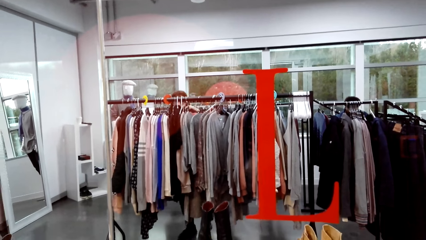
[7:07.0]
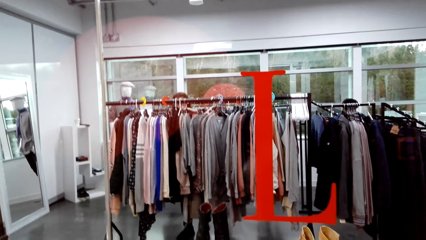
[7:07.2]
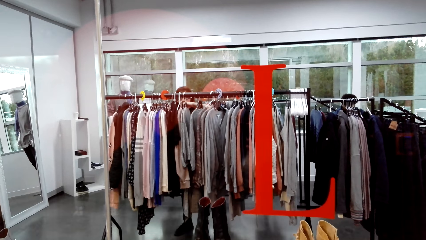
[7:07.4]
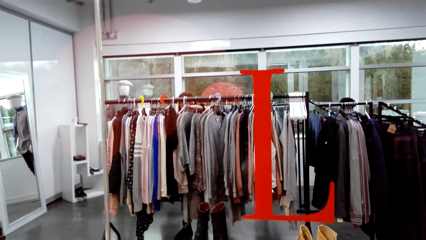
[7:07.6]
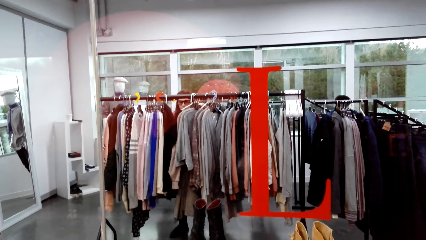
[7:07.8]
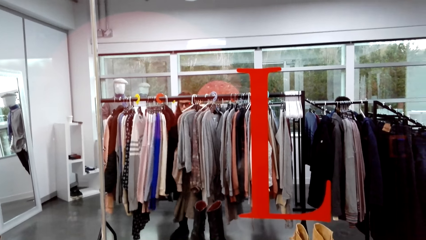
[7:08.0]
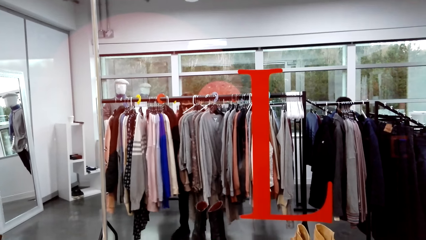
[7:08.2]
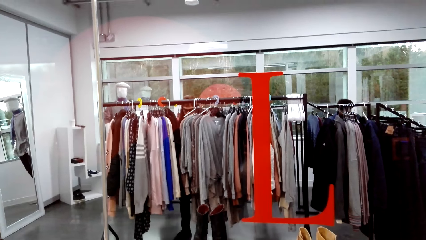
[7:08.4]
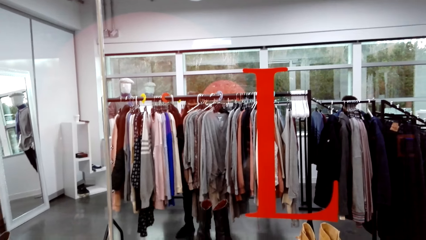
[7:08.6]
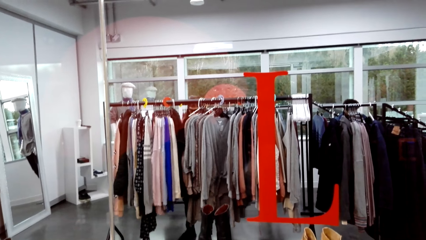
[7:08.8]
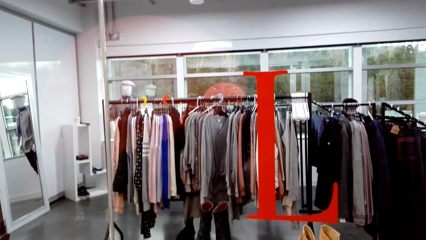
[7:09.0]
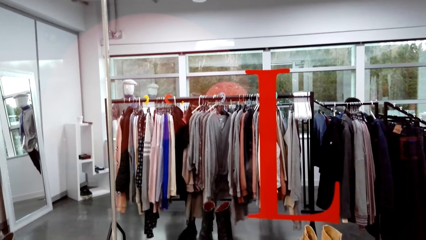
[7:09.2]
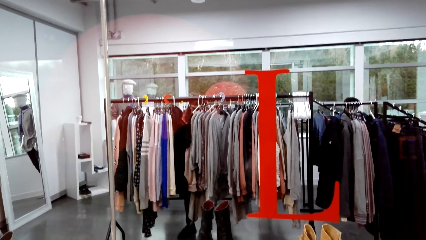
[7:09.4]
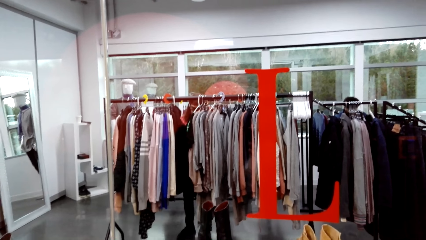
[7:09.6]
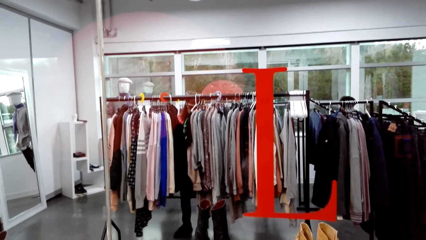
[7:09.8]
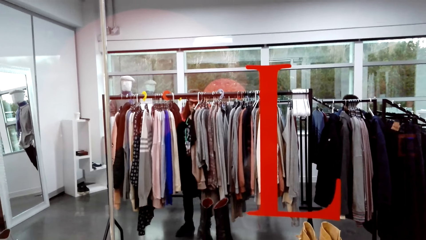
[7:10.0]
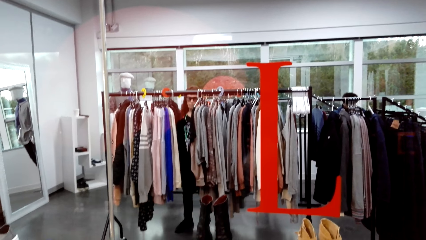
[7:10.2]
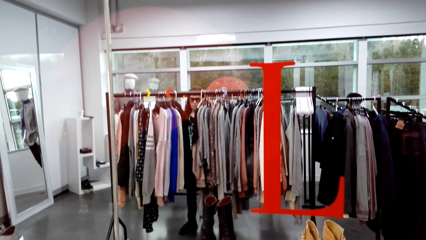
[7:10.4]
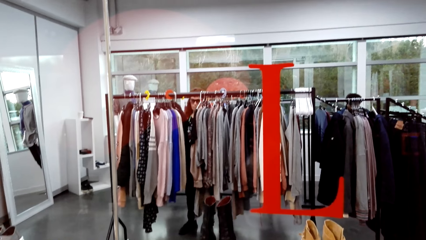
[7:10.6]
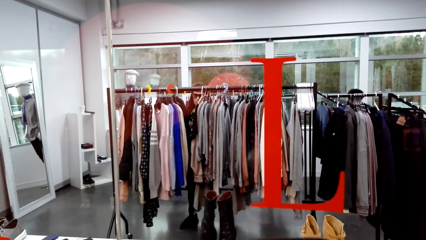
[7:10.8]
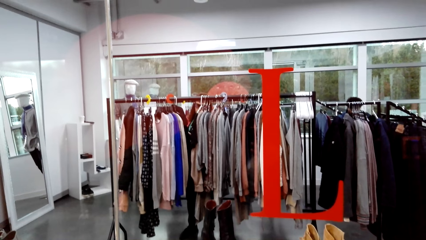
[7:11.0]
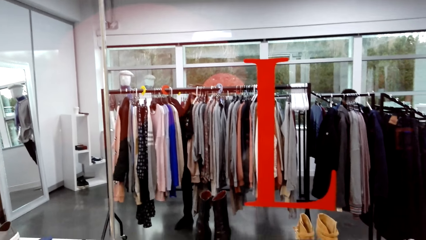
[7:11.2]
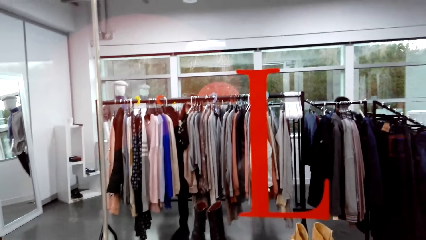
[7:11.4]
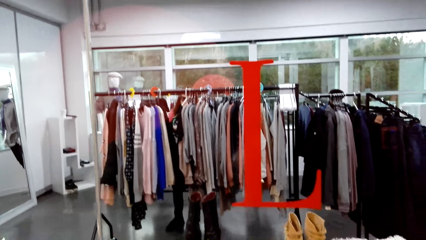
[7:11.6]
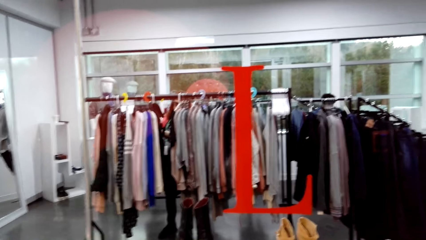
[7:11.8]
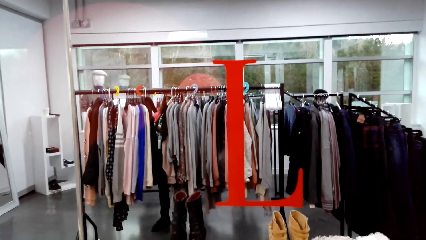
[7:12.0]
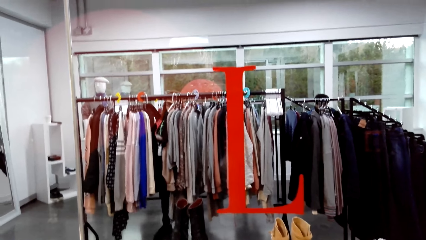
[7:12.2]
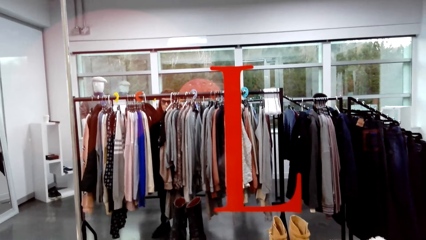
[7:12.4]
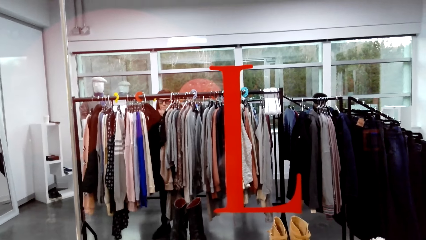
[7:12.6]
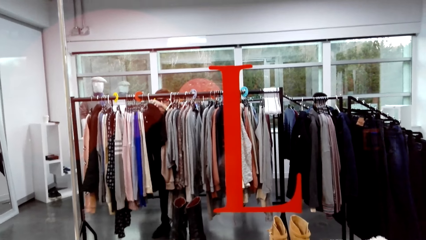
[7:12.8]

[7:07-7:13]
A person sorts more cloths.

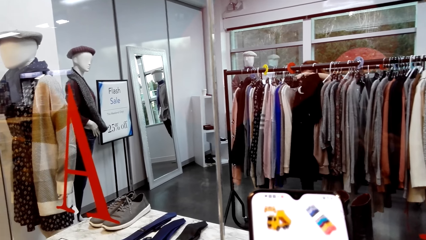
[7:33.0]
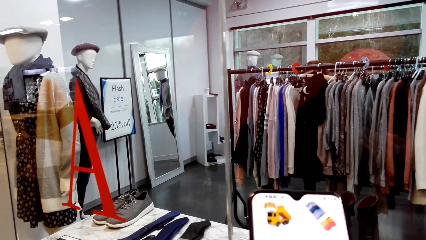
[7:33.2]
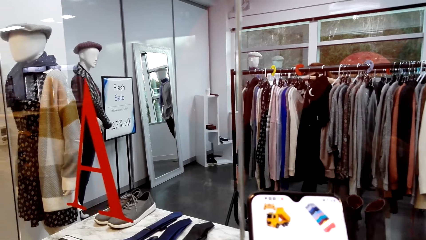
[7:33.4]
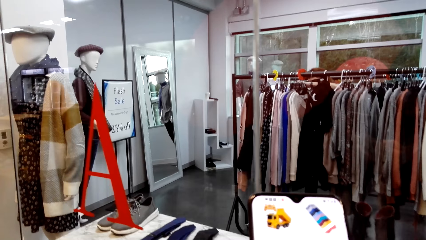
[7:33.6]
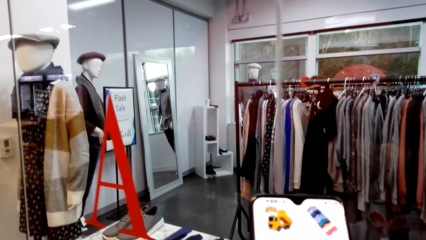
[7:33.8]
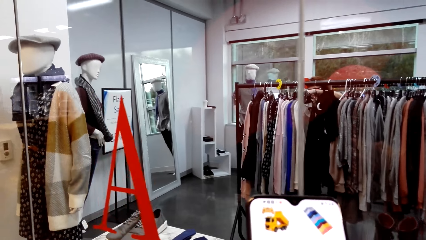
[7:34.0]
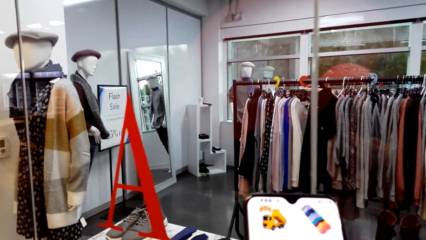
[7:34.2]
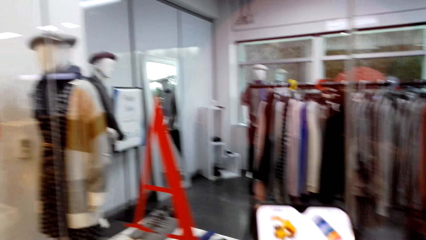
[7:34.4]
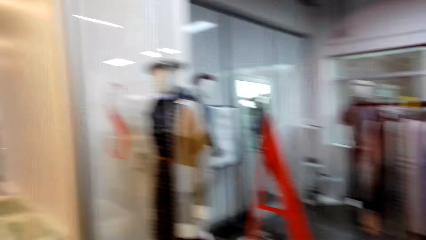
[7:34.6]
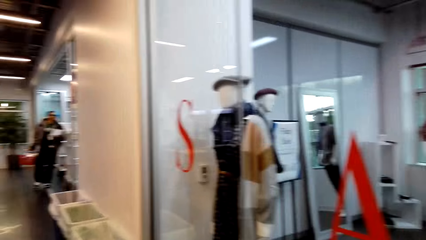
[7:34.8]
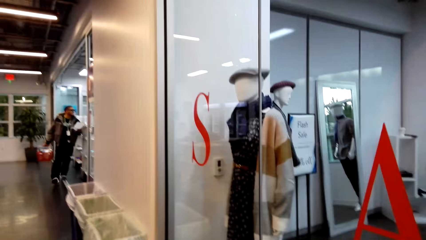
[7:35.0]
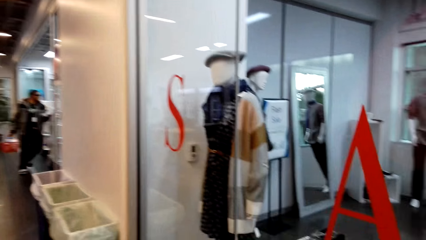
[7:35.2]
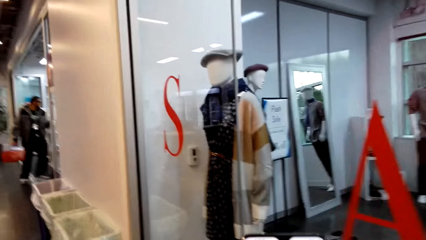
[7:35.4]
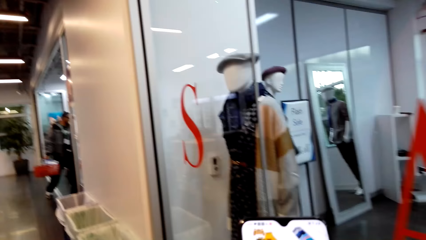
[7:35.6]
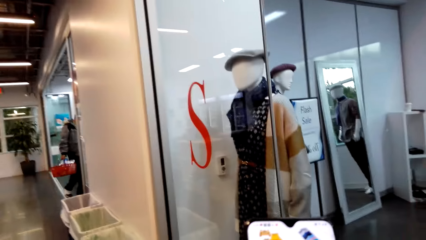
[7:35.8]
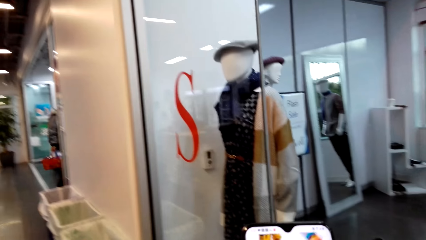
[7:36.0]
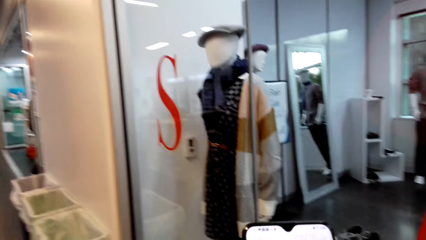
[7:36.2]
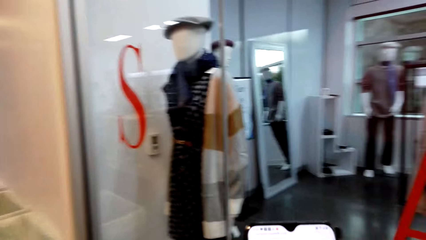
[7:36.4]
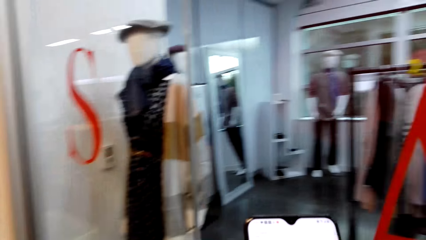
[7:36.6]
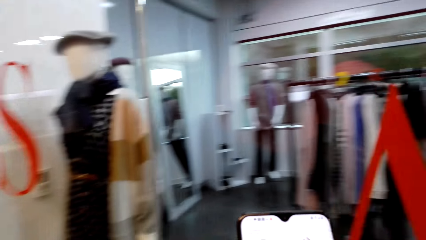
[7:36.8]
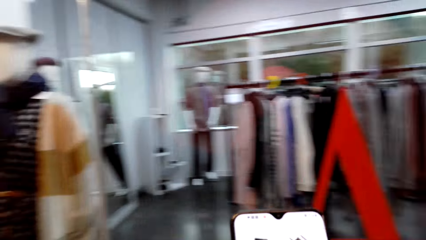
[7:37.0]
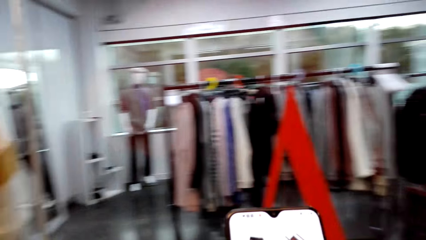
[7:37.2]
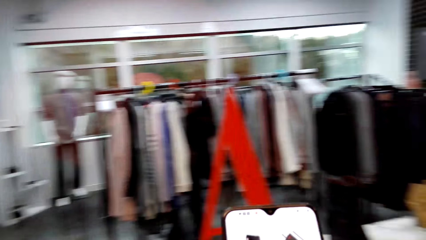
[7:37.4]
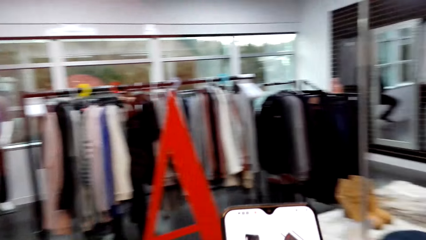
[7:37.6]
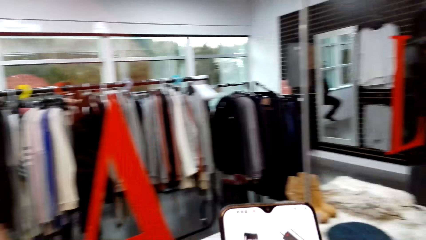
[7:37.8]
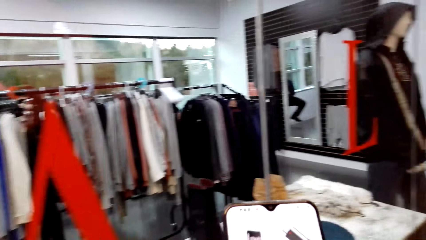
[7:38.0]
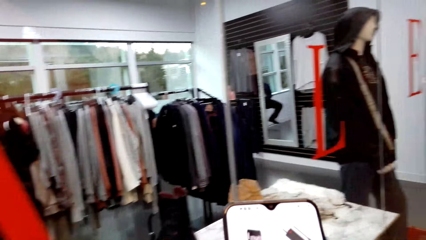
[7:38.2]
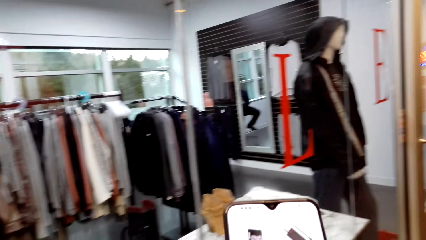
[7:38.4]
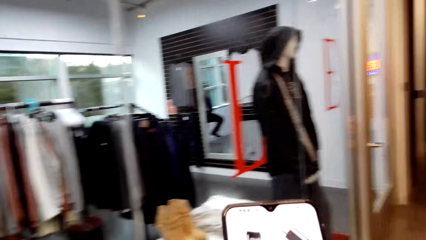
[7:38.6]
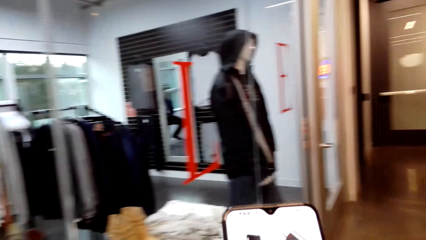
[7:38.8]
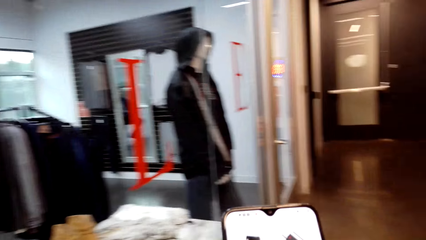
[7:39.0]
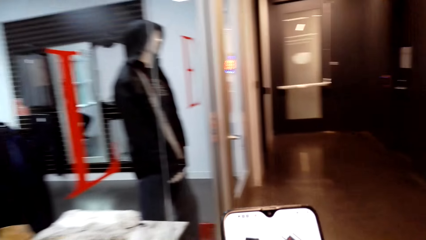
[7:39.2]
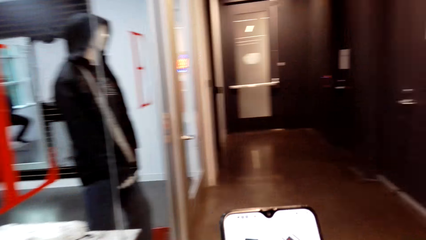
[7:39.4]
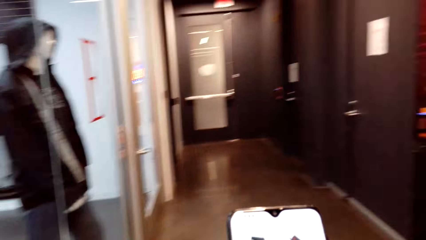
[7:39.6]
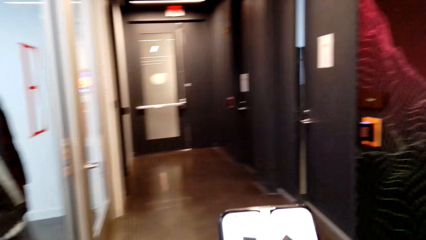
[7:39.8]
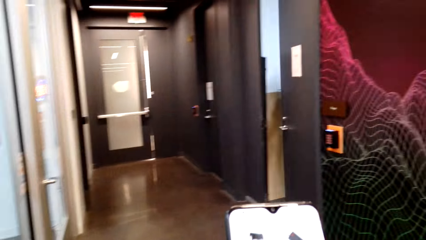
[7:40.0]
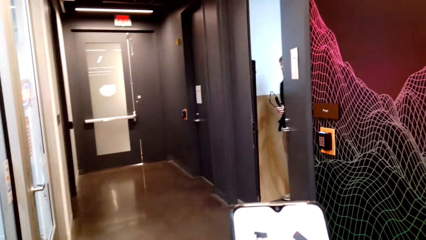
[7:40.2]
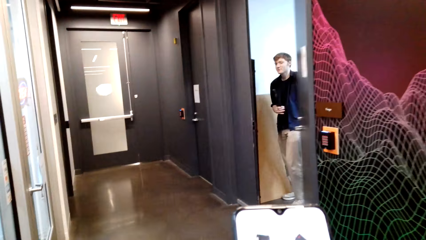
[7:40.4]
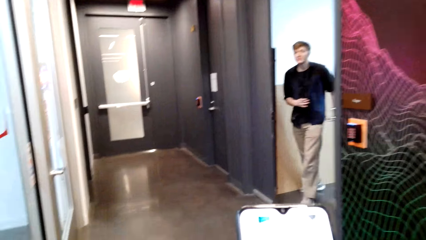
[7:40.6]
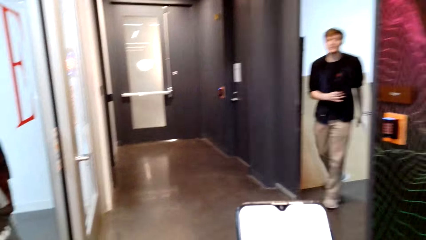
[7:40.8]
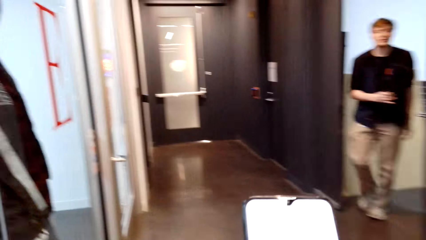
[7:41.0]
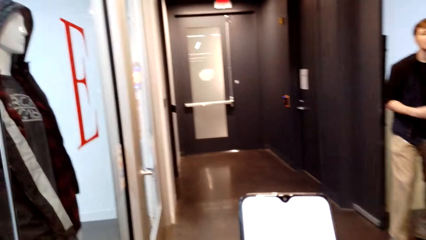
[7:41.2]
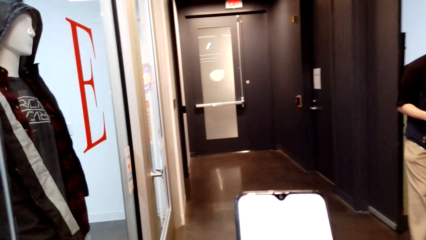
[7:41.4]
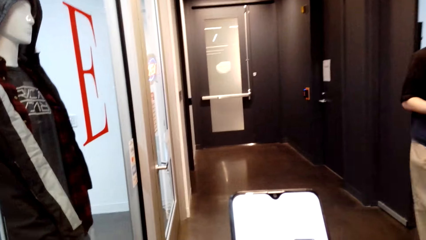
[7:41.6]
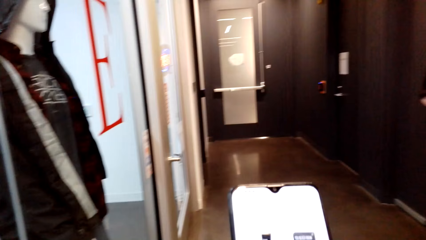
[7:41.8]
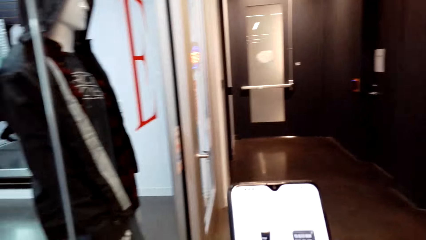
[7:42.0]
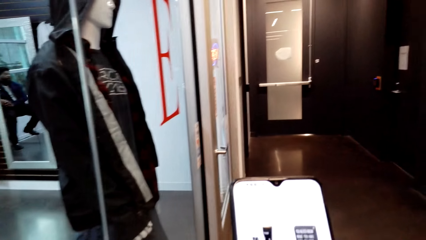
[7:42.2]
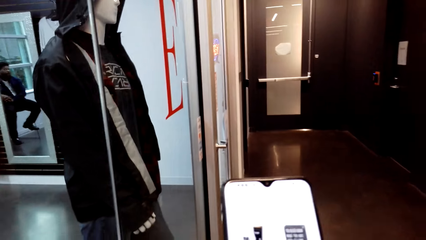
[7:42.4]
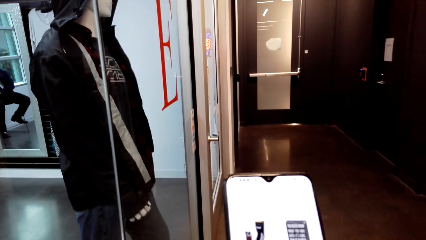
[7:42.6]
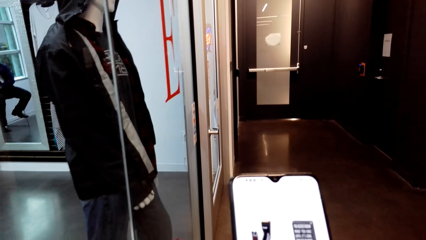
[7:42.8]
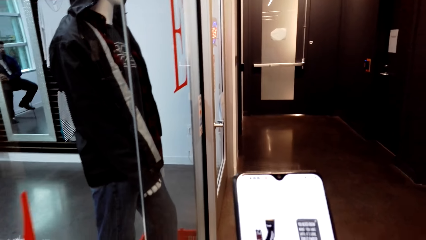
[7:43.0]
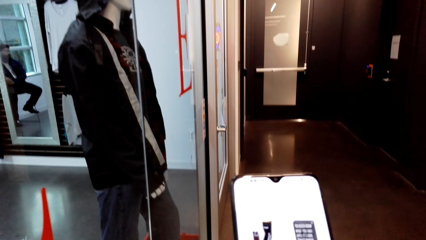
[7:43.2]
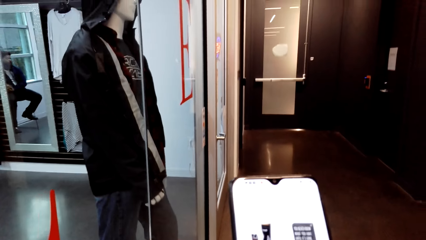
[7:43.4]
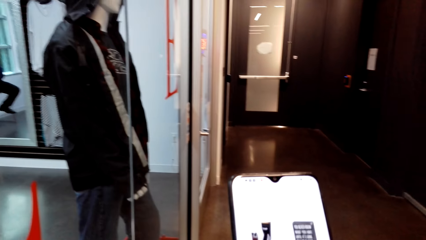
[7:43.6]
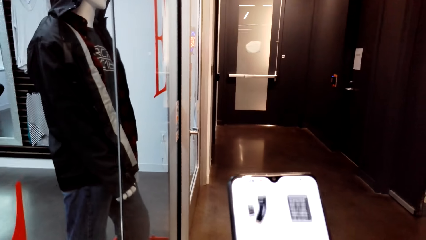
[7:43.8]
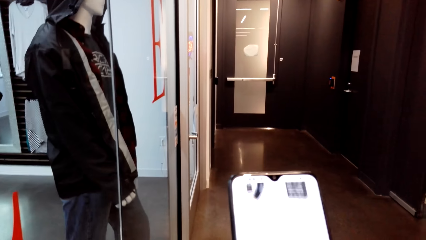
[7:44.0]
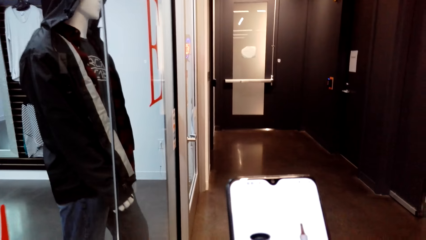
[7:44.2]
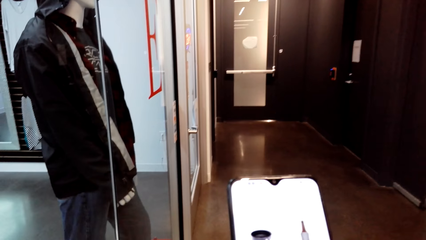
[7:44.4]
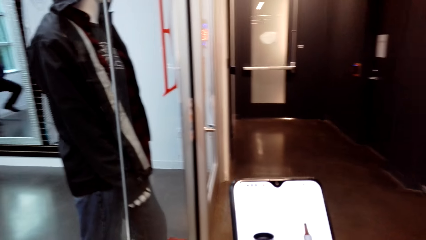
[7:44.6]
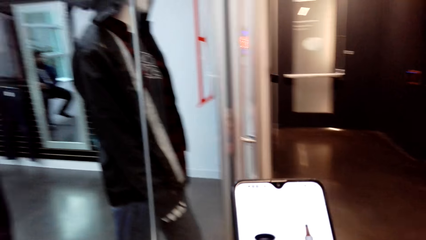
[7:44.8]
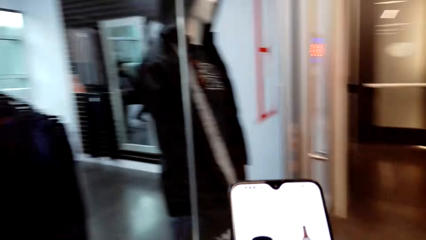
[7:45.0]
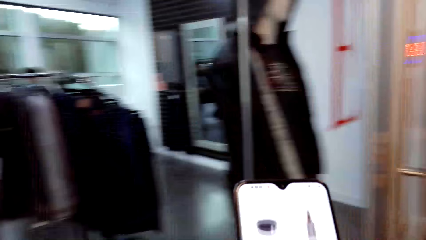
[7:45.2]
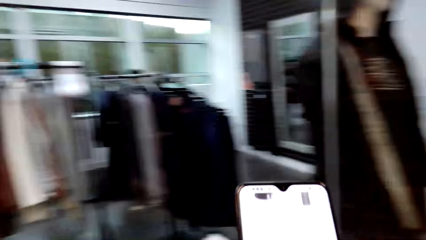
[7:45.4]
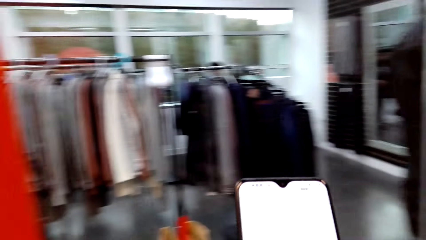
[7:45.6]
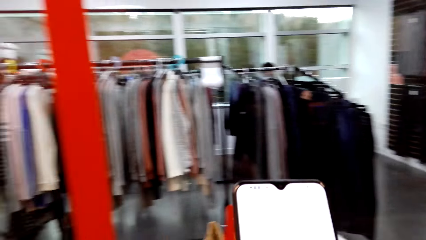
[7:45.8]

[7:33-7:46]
The camera wearer looks around.
